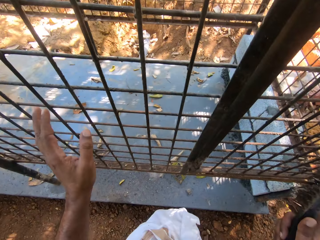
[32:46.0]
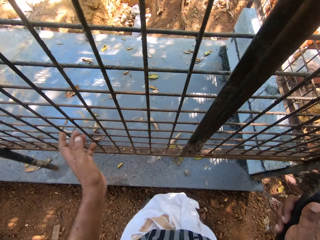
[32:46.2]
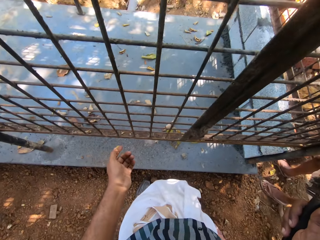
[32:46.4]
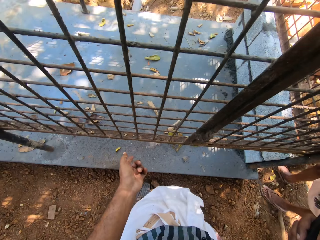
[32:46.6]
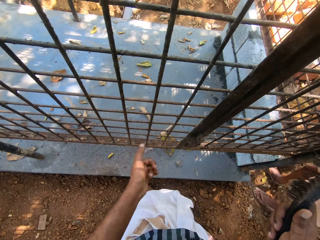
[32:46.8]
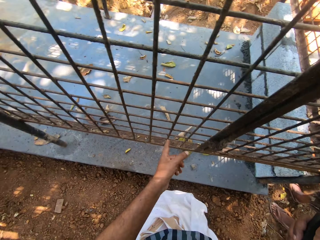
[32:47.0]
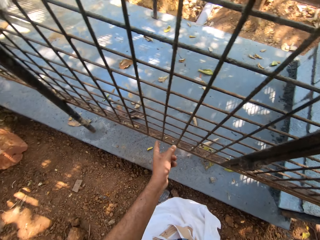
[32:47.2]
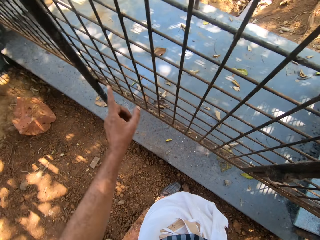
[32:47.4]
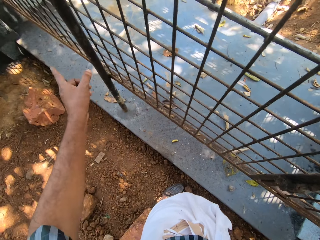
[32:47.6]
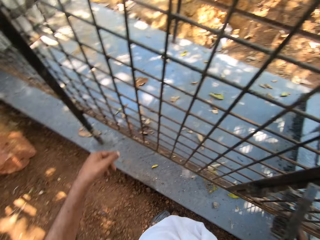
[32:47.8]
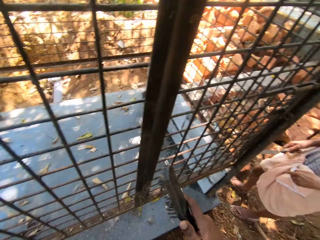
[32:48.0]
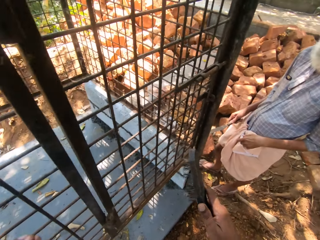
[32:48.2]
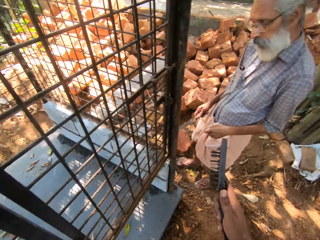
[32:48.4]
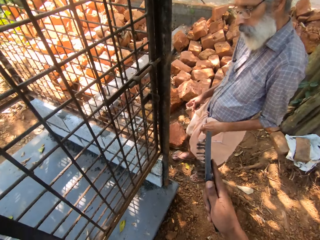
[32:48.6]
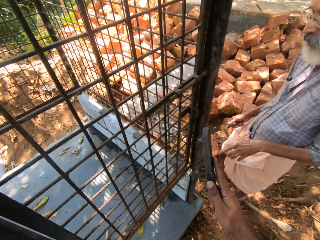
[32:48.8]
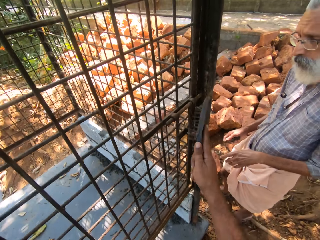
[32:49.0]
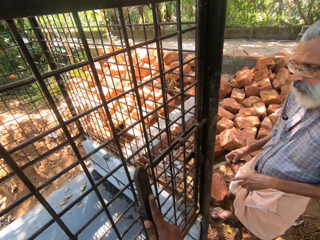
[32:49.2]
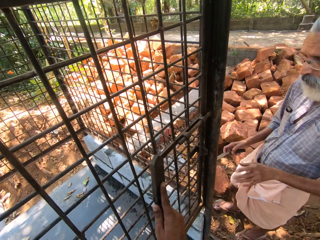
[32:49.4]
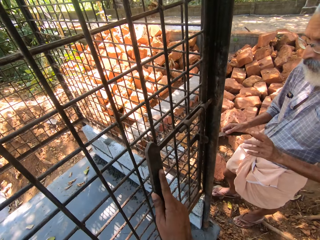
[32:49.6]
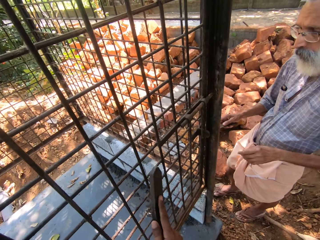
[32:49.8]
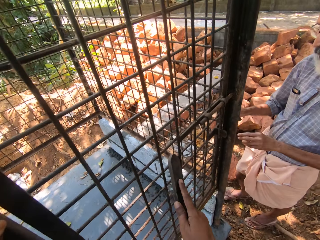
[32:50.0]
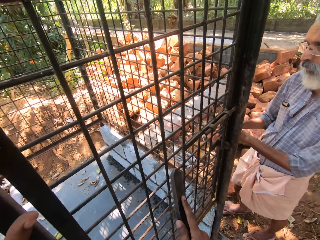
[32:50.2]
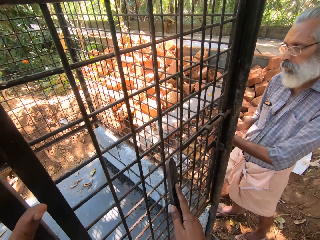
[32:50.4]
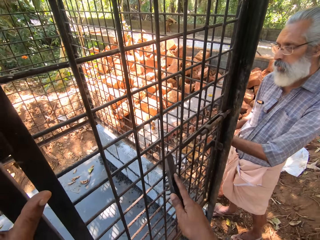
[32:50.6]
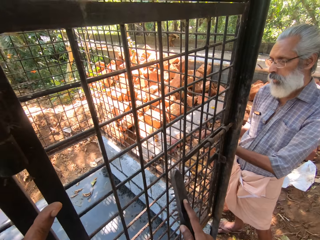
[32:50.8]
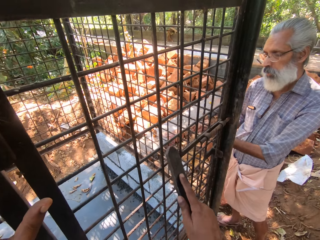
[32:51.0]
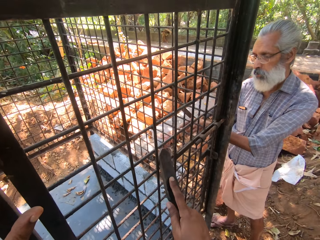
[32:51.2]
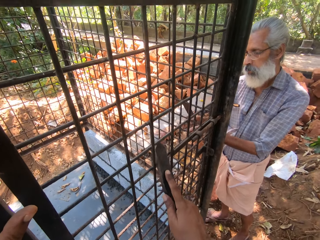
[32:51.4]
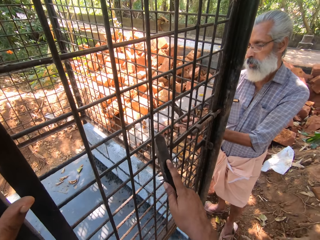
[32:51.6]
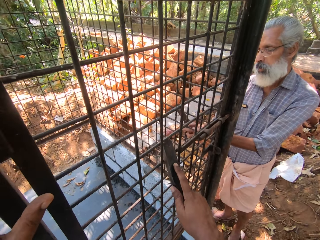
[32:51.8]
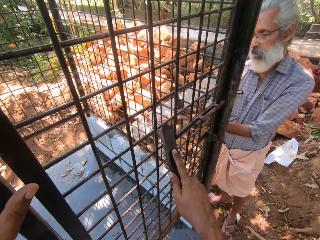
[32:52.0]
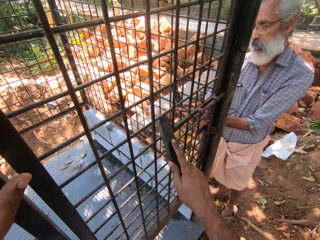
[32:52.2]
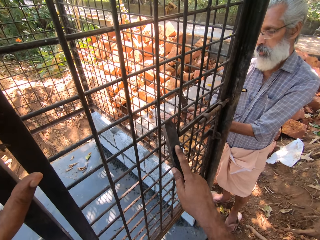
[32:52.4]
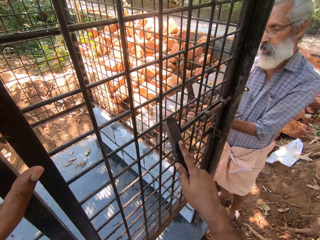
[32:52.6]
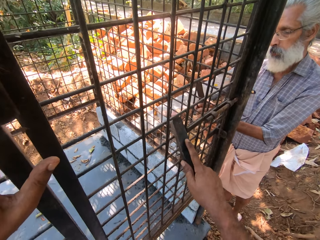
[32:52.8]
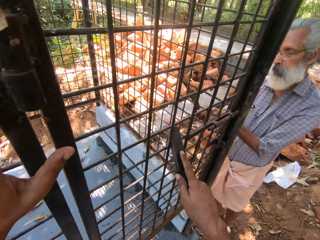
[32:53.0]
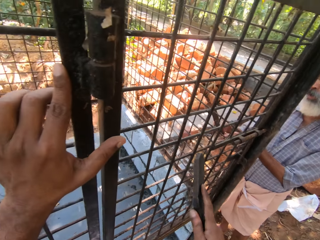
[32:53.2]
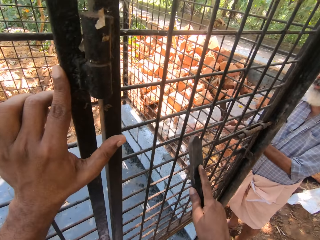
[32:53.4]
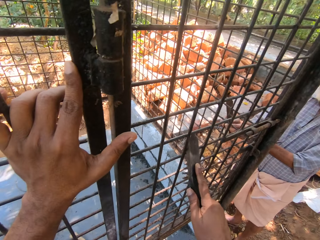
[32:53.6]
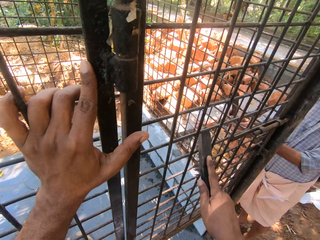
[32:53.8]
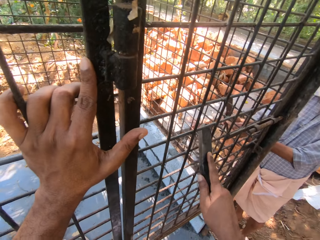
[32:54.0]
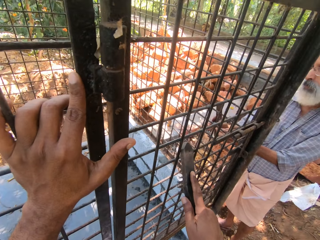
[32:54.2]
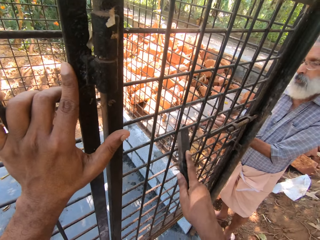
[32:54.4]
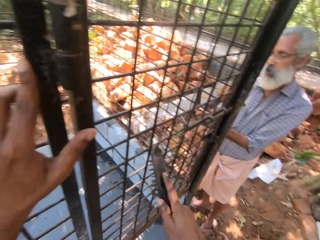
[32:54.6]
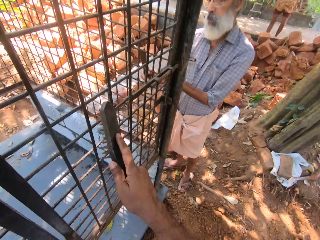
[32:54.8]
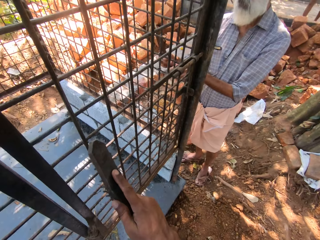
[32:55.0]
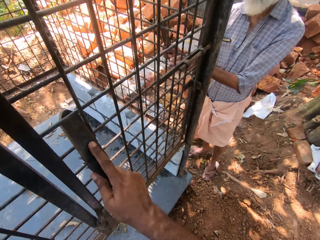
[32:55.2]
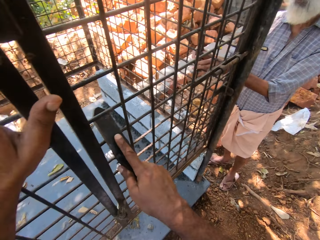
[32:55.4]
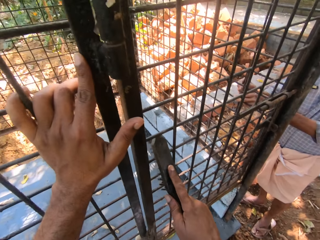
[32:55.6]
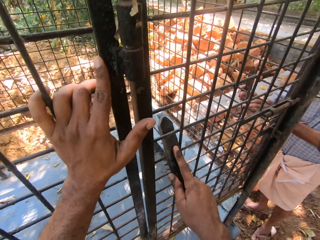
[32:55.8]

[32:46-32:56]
The camera wearer points at the wire mesh door with his left hand. He converses with a person. He cleans the wire mesh door with the brush.

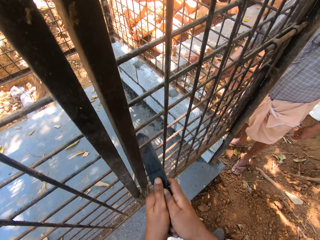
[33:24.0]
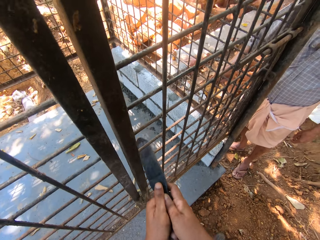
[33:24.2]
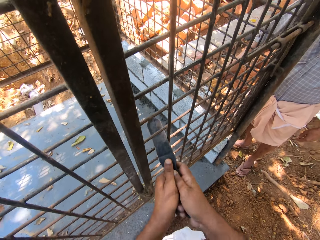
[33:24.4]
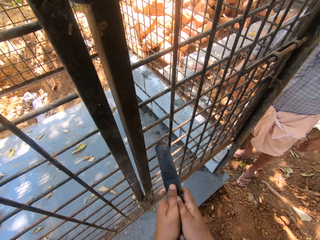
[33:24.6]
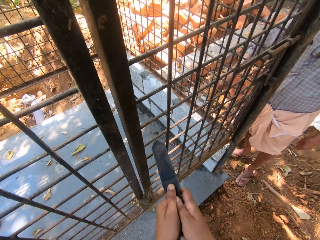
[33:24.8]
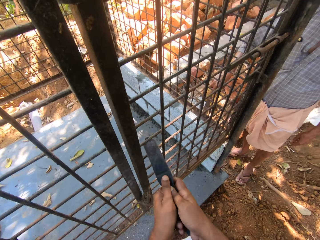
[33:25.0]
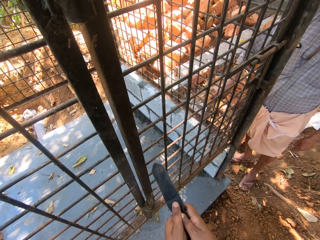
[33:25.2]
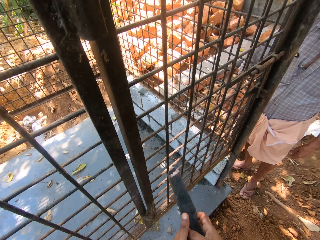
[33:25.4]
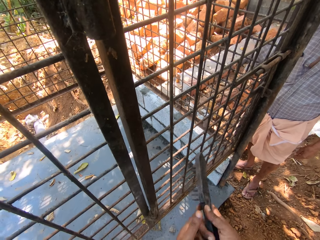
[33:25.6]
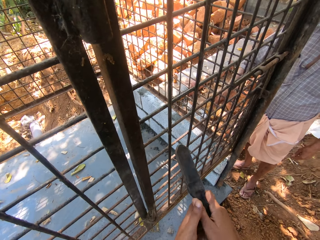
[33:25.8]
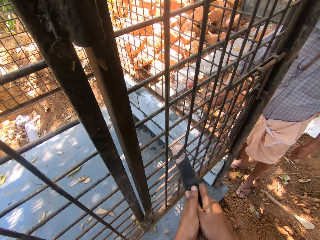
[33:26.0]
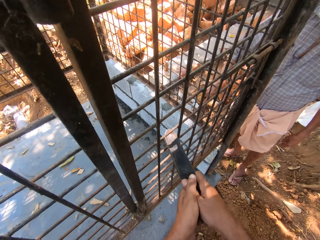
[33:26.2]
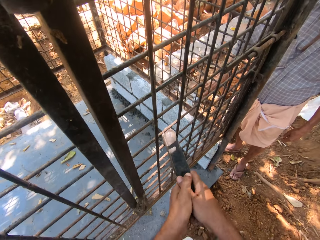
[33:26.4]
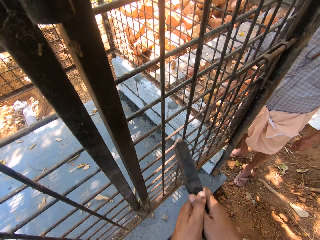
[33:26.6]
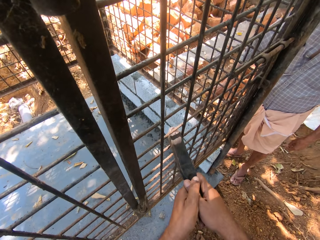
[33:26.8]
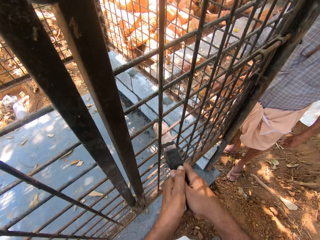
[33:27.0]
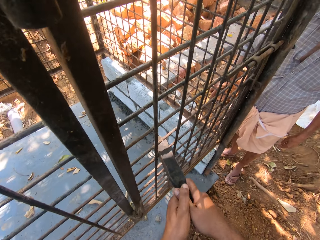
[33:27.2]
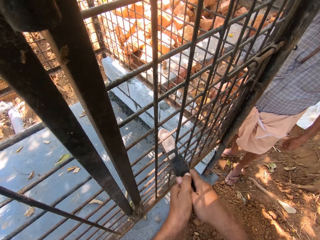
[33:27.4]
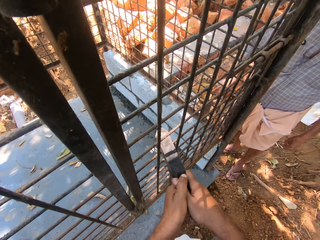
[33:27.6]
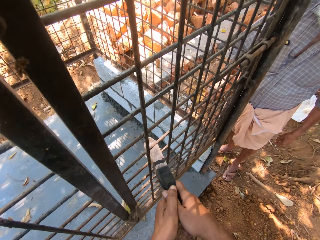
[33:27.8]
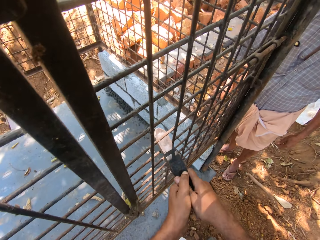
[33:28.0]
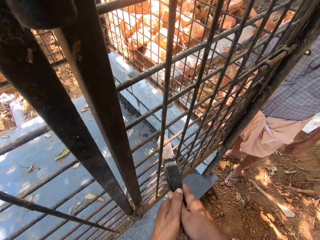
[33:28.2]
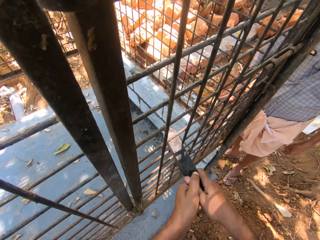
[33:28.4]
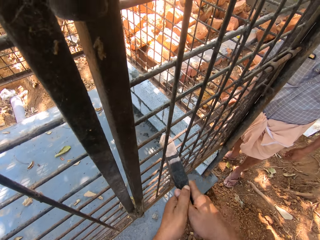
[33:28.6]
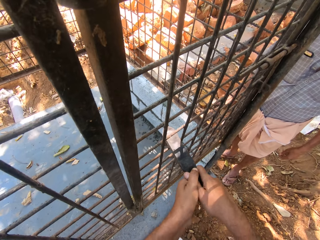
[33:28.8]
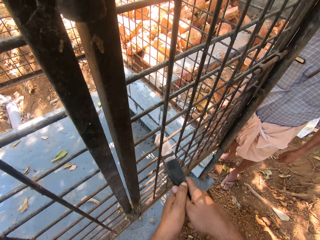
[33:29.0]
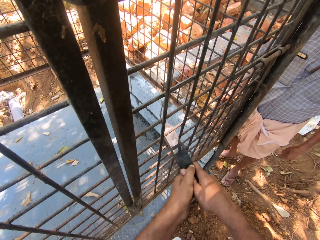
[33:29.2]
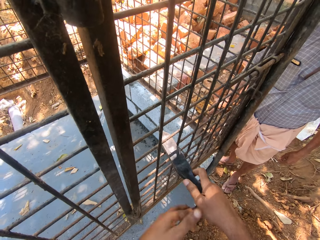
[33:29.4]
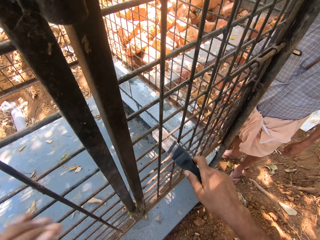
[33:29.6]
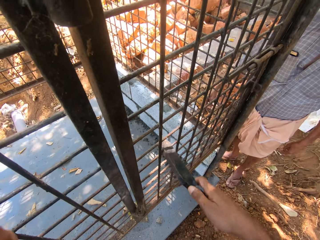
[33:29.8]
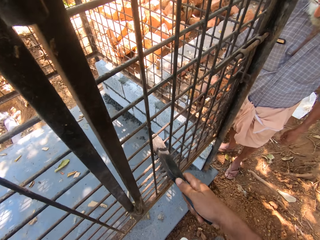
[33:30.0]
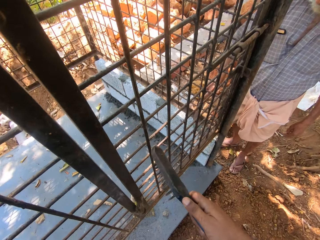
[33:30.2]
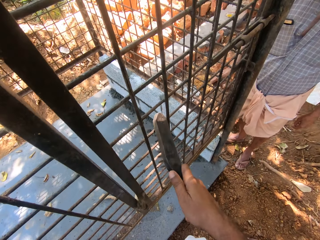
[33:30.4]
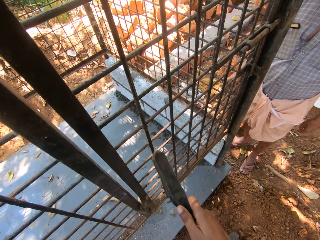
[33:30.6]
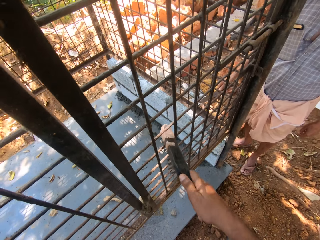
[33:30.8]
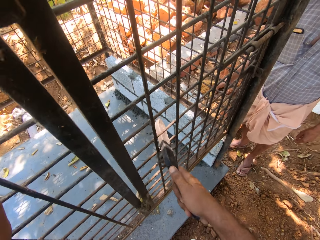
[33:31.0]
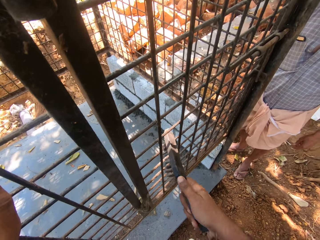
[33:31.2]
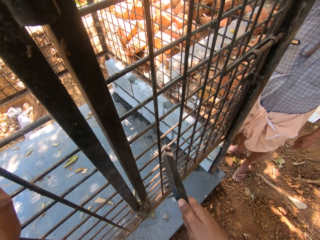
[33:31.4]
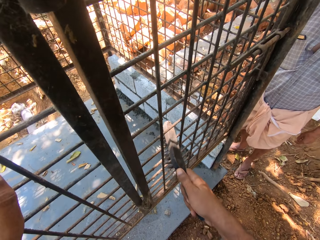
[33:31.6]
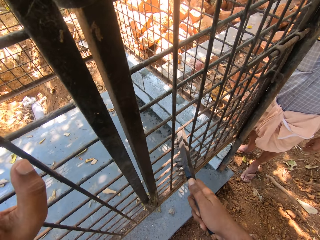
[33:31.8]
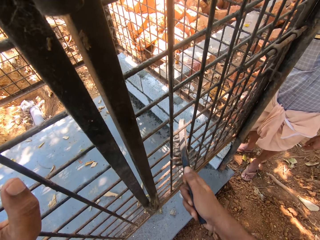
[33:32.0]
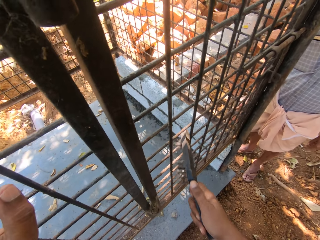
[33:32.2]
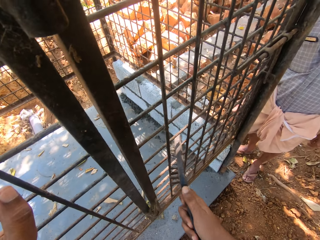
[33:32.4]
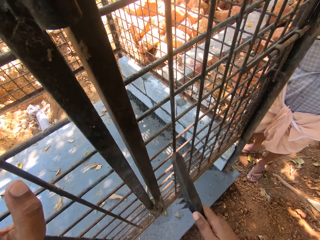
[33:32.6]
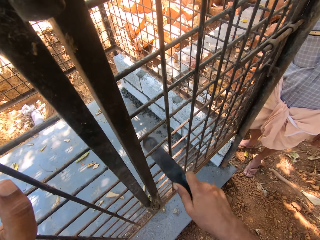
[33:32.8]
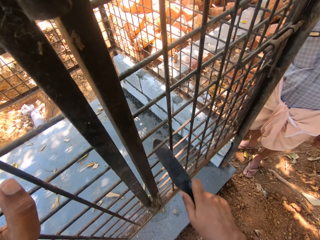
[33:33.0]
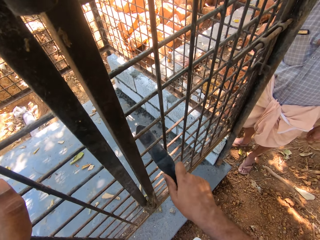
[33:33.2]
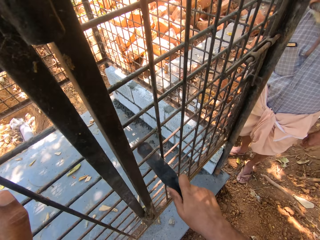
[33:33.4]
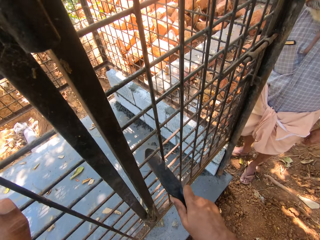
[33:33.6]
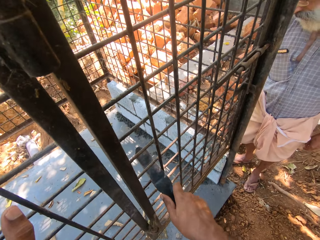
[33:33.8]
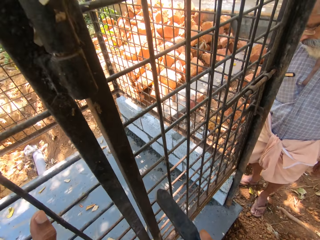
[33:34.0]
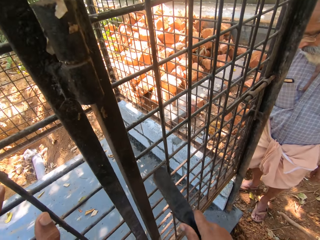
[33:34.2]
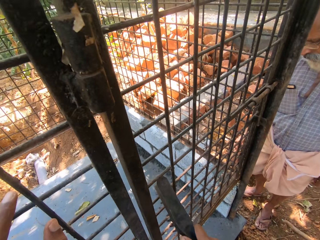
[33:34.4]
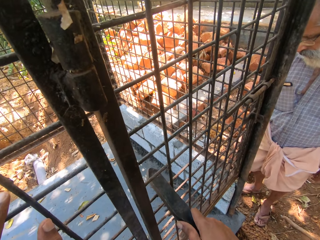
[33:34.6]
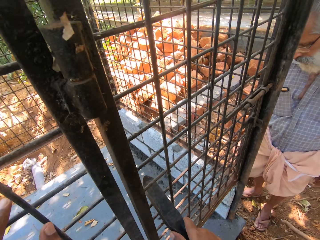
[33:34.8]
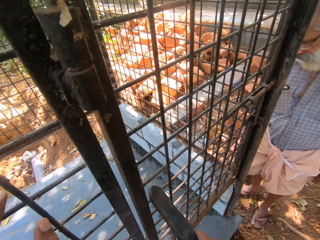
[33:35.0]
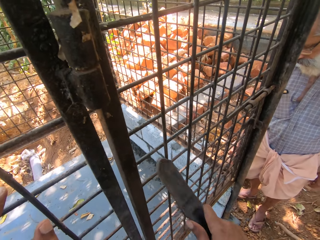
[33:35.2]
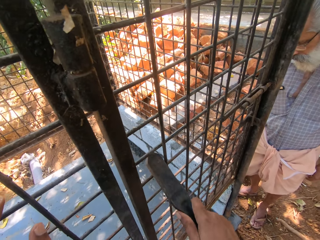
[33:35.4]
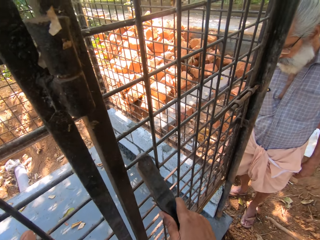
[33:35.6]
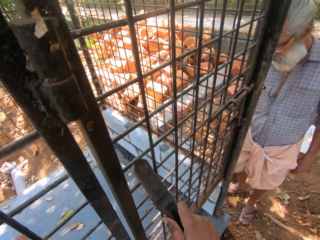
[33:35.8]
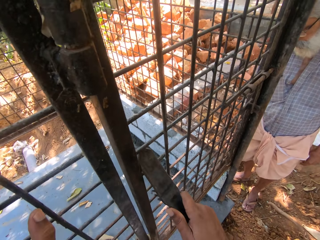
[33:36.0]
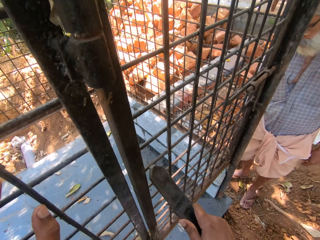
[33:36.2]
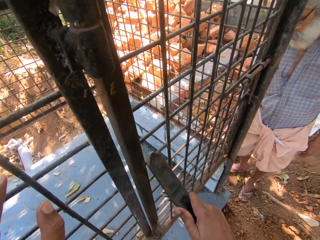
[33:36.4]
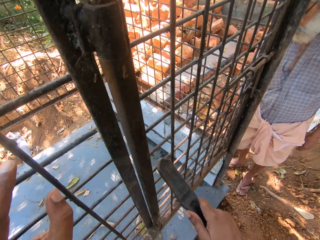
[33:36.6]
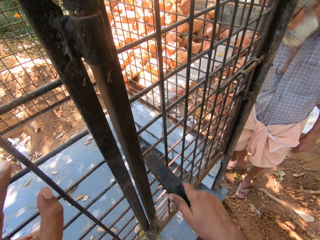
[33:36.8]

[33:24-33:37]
The camera wearer converses with a person. They clean the wire mesh door with the brush.
